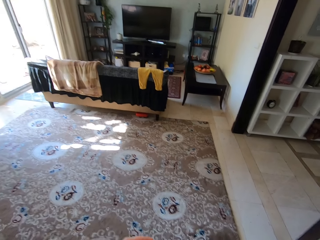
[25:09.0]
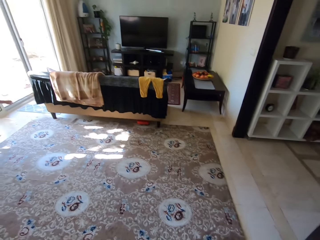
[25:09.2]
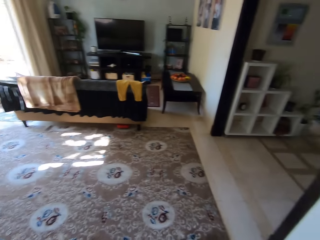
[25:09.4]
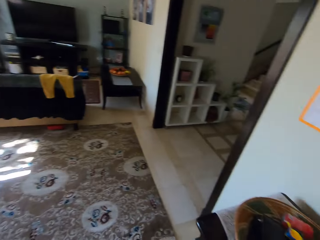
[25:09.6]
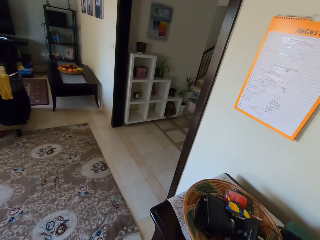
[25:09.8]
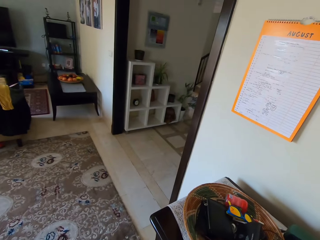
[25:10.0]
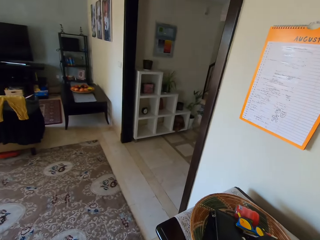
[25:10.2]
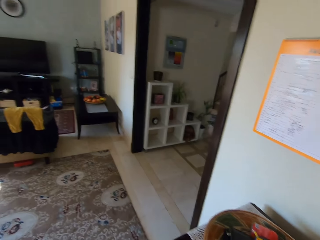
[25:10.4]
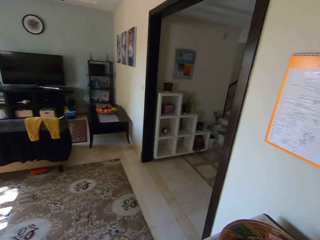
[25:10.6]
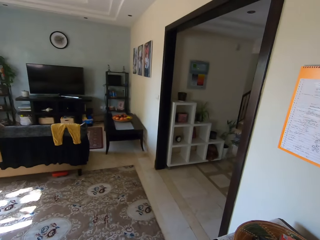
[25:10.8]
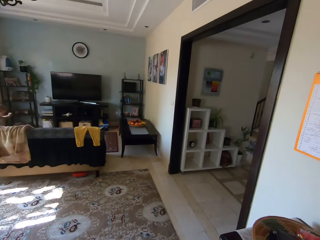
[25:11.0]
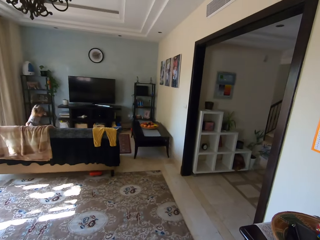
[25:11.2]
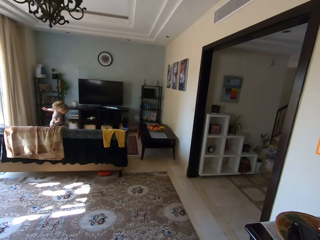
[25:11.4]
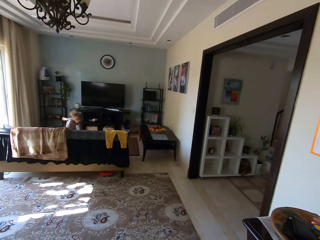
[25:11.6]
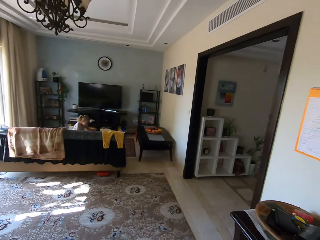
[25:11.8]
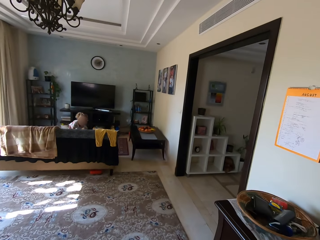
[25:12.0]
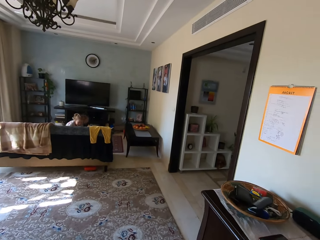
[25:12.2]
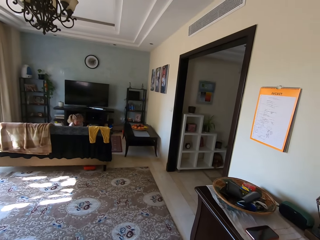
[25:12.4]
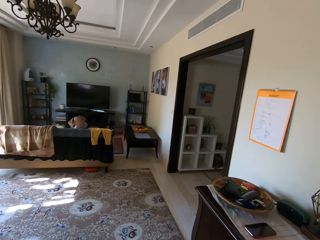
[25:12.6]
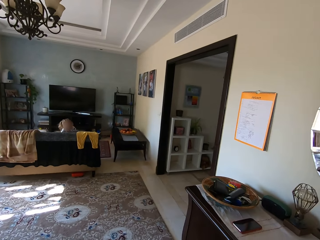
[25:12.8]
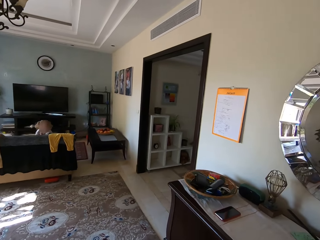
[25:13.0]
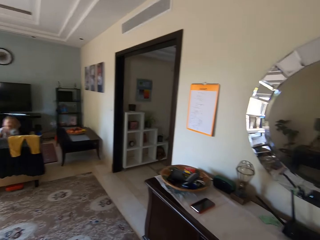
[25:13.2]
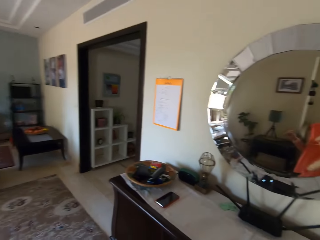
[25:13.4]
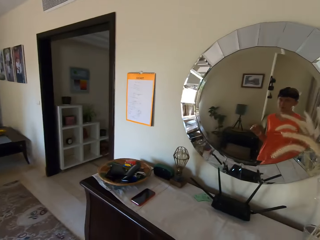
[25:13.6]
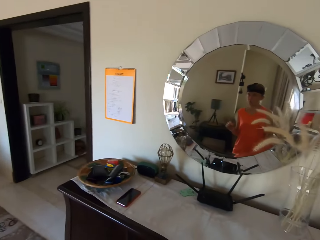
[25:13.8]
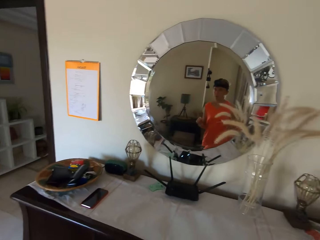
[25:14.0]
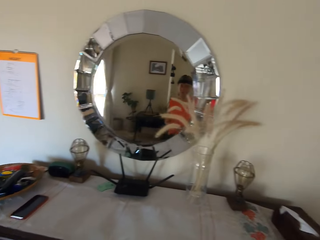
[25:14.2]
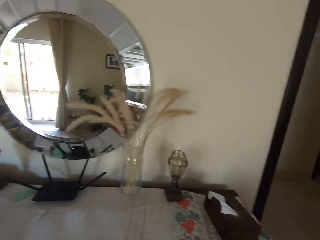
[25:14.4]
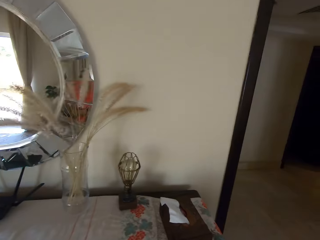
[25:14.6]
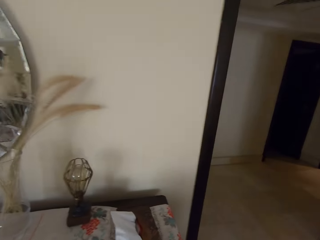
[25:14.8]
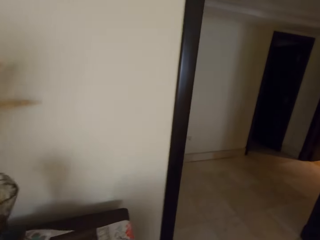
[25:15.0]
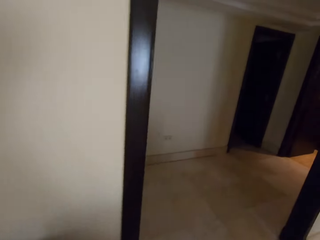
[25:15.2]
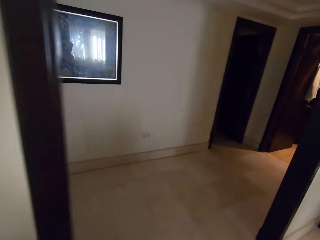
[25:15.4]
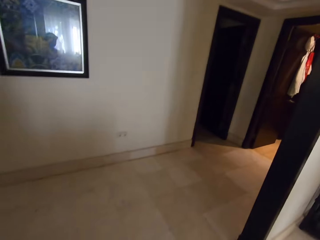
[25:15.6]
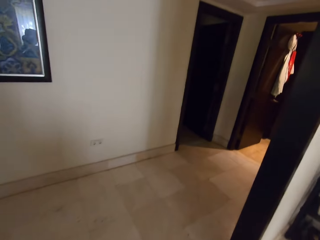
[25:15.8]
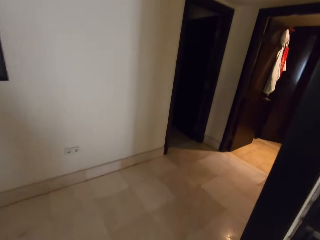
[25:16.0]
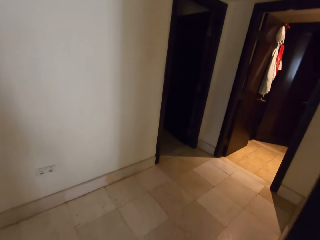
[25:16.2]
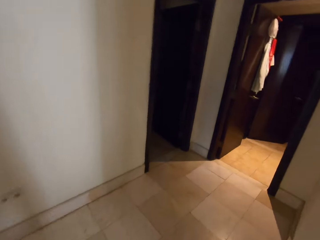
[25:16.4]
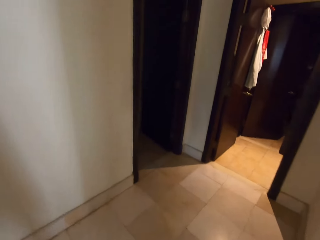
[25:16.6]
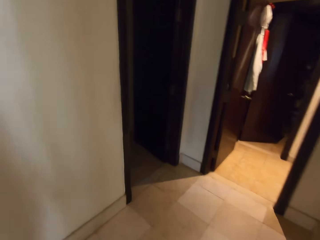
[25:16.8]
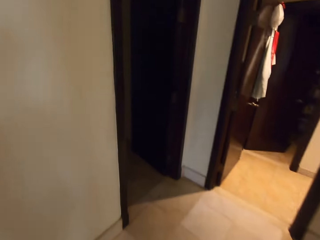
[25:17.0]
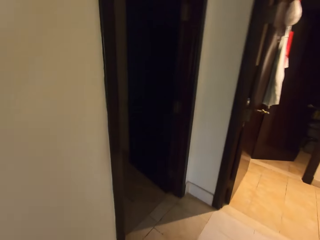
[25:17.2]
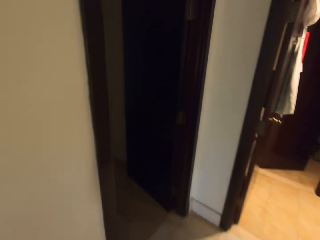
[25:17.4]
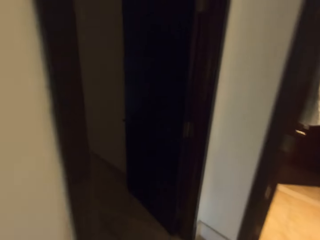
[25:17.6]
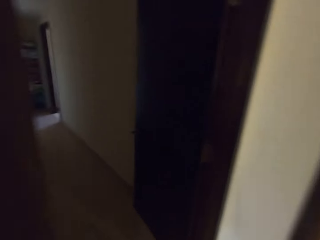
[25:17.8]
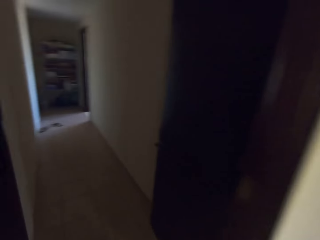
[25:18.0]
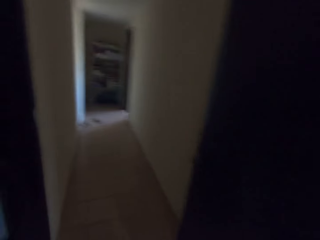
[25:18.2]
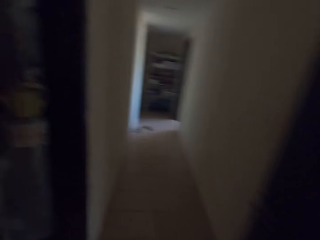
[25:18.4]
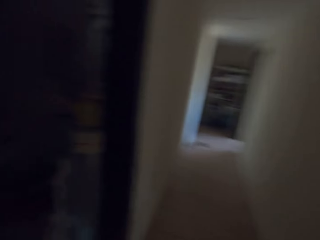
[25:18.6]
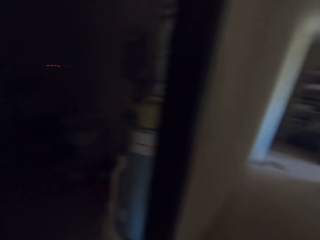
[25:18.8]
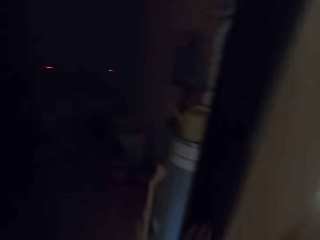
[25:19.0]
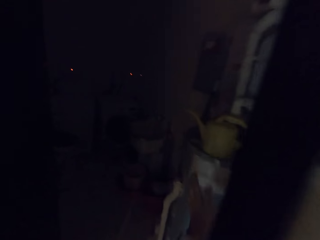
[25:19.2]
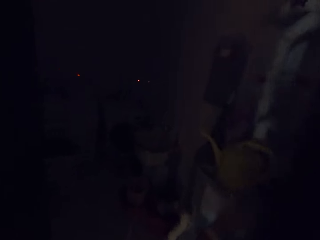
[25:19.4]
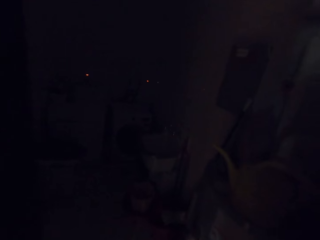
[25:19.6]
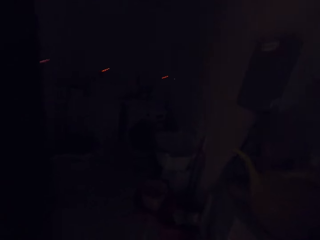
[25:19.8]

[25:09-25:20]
A child talks to the camera wearer. The child talks to the camera wearer again. The child plays. The camera wearer looks around. The child jumps on the couch. The camera wearer talks to the child. They walk, talk to the child and look around.

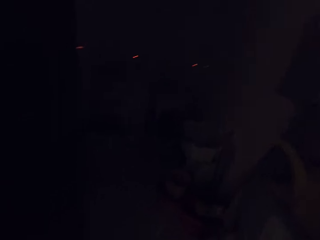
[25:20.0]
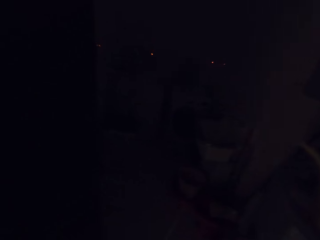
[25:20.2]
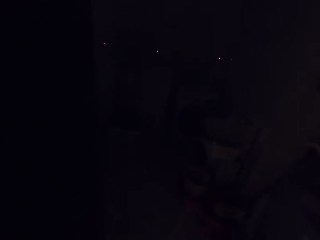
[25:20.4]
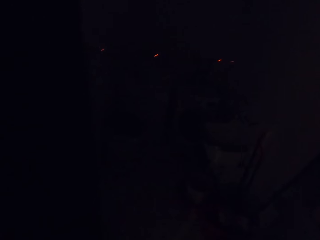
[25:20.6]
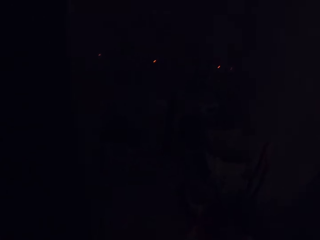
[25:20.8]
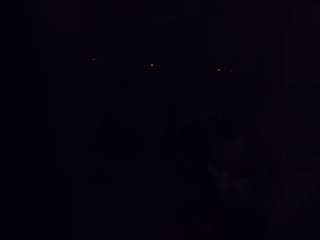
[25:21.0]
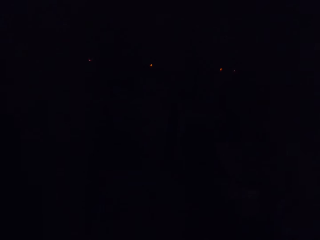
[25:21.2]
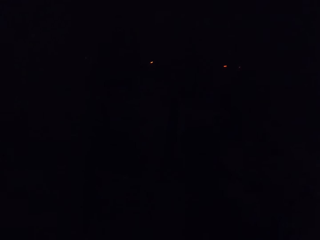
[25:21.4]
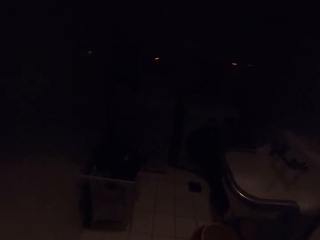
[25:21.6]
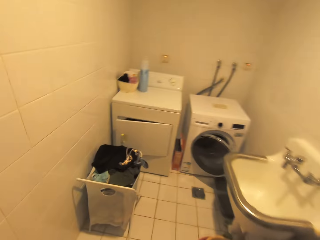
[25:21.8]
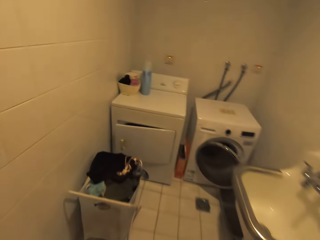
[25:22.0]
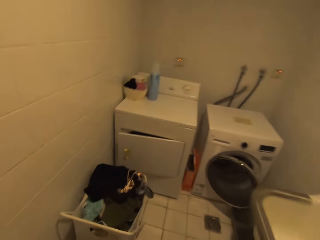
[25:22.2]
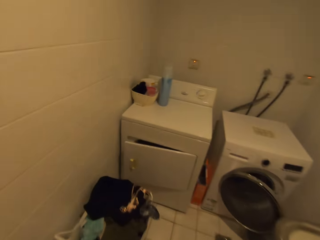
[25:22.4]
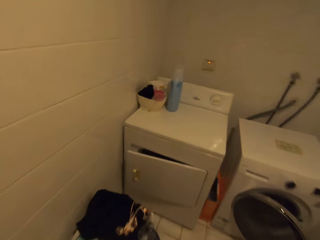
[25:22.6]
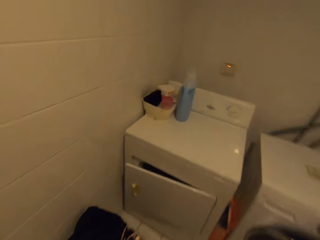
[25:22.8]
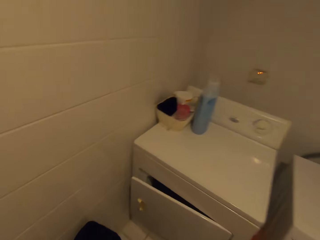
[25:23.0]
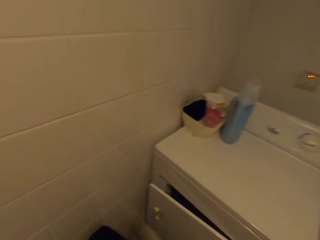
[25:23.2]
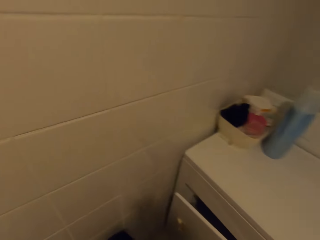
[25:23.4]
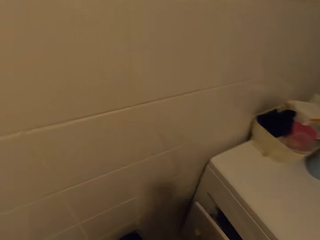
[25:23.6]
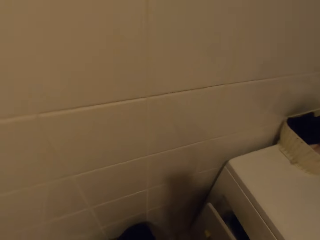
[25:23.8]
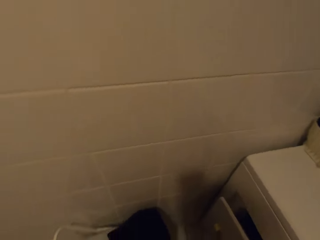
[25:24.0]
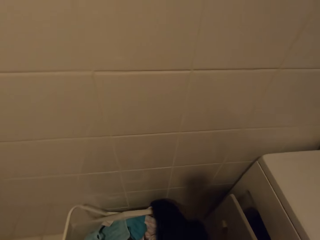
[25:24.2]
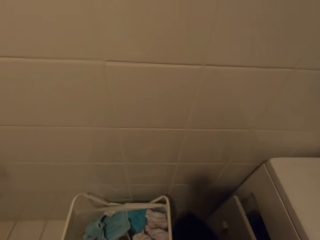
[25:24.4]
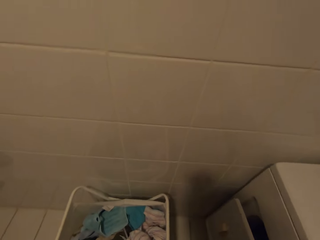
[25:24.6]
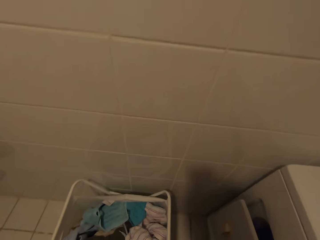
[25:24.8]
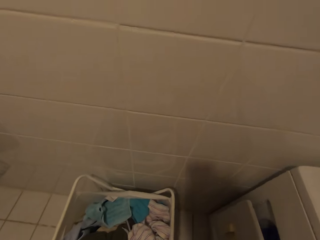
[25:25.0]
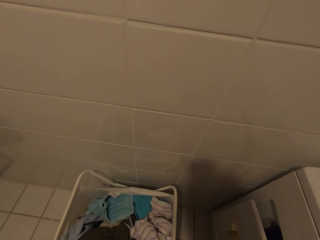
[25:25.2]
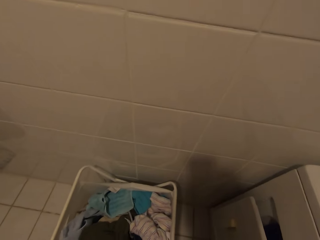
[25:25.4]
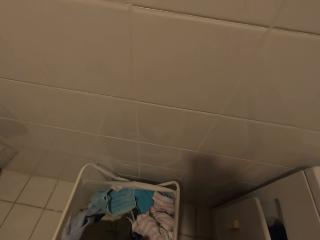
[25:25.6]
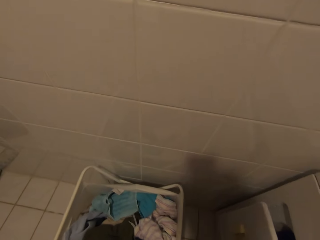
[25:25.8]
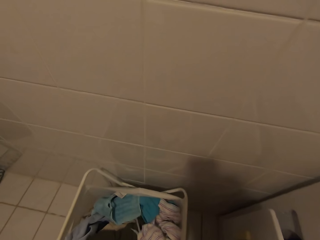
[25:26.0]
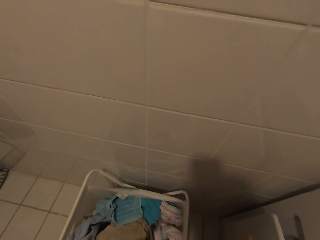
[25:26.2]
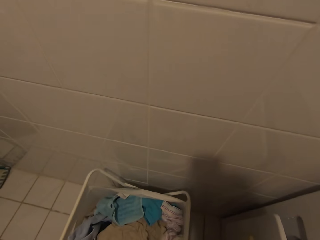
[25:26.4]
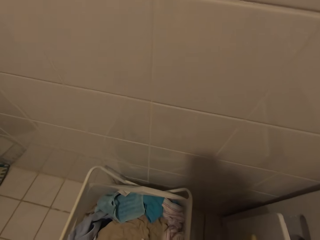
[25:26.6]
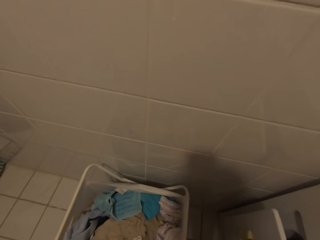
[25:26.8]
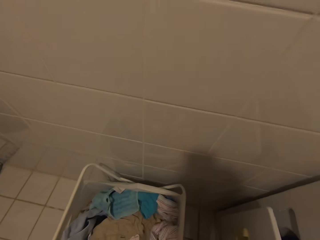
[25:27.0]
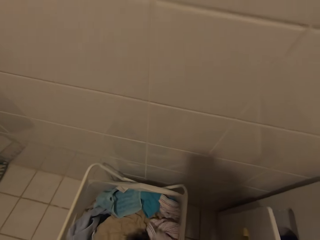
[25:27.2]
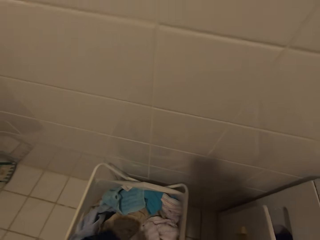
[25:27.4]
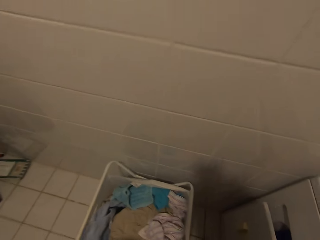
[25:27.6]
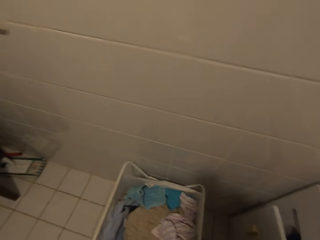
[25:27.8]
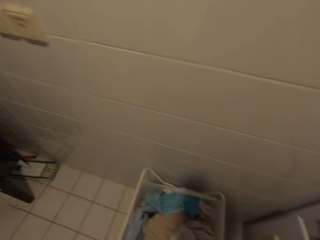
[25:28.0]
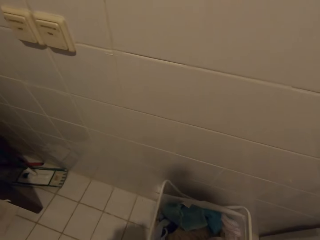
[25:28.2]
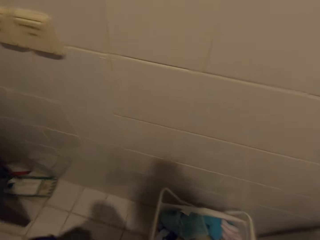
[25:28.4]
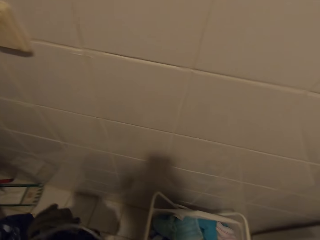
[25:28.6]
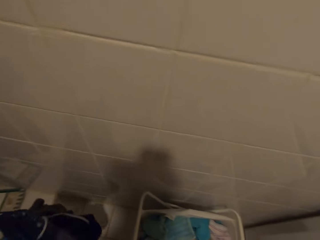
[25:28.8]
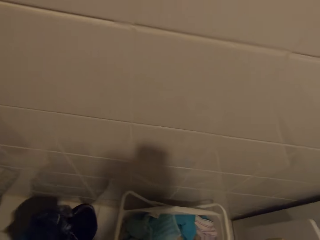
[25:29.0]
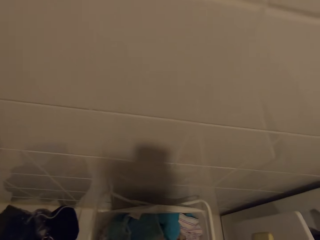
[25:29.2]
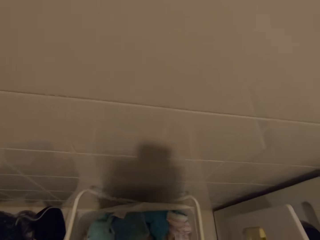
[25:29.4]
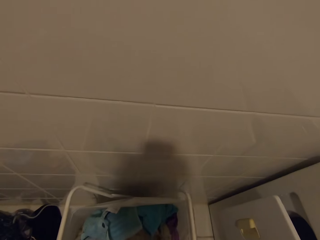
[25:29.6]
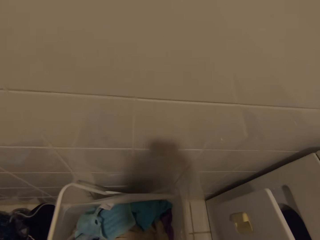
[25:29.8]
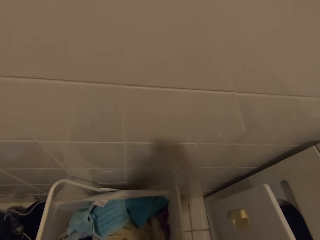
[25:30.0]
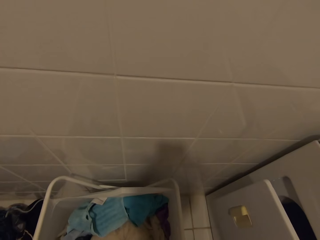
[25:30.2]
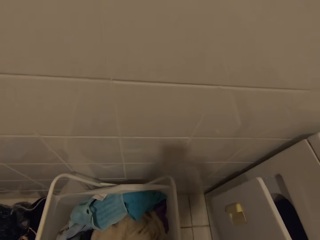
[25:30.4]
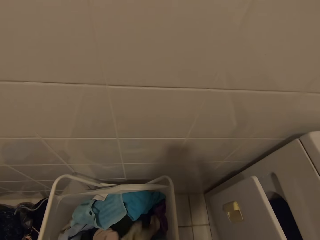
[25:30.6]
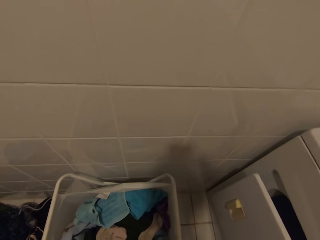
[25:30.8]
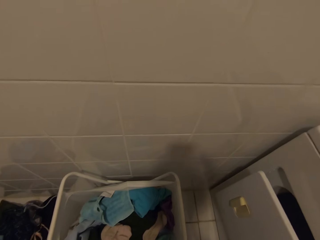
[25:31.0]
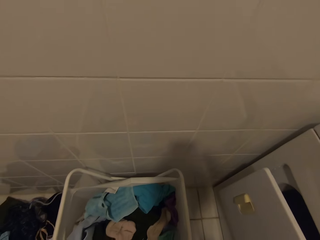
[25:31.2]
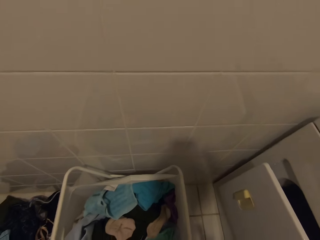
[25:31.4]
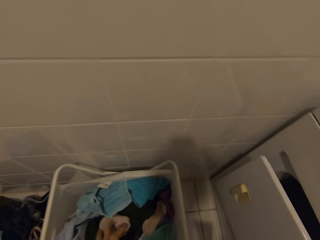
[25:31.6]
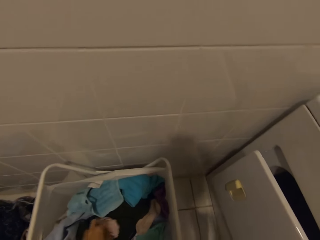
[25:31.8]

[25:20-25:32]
The camera wearer walks and turns off the light. They sort the clothes from the storage bucket. They pick a cloth in the cloth basket. They put the cloth on the floor. They pick a cloth in the cloth basket.
